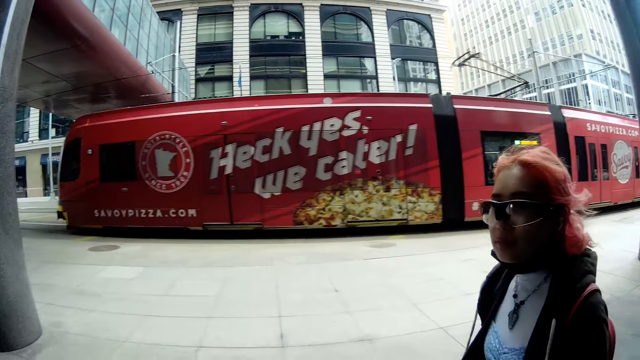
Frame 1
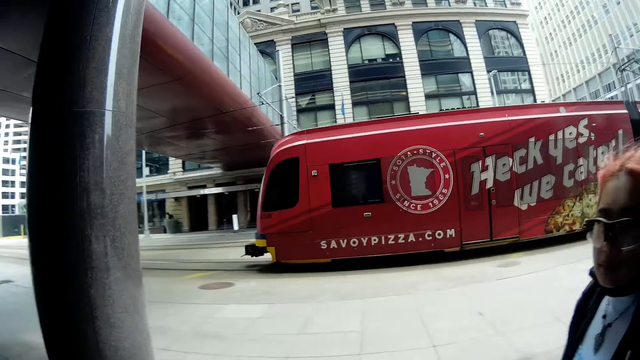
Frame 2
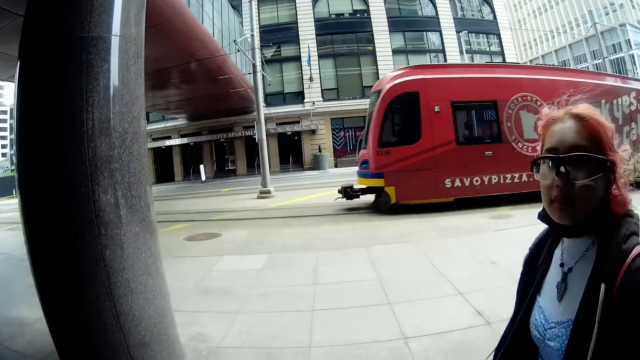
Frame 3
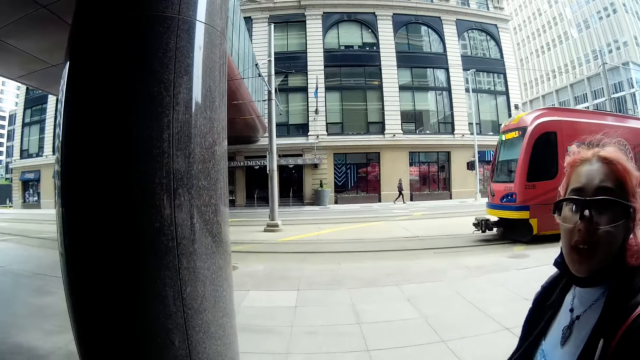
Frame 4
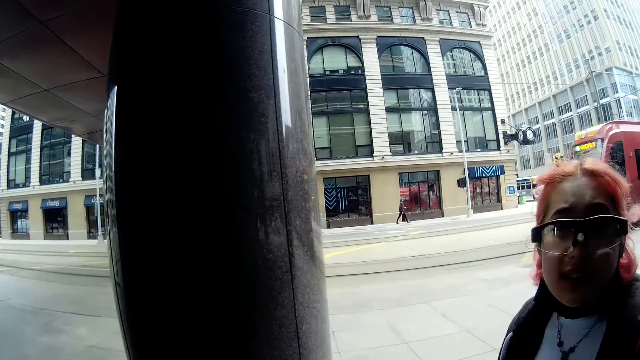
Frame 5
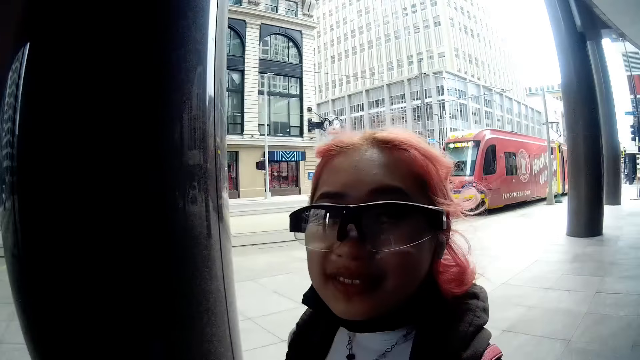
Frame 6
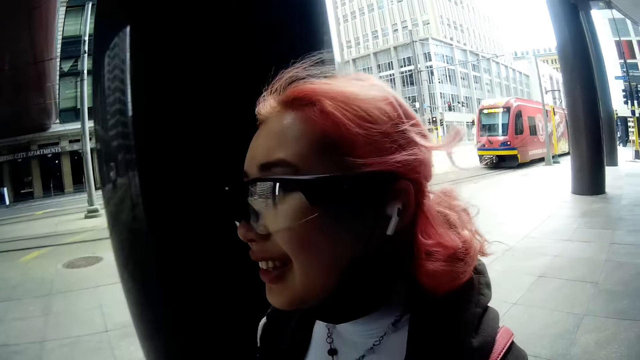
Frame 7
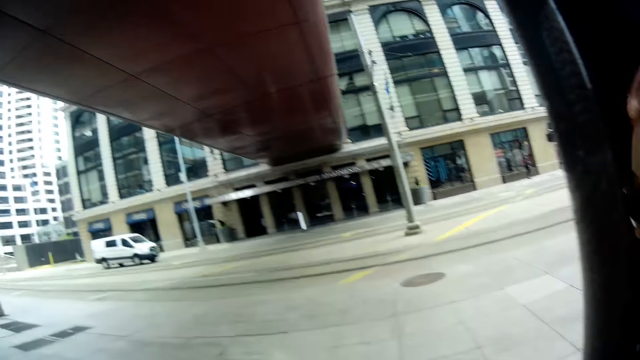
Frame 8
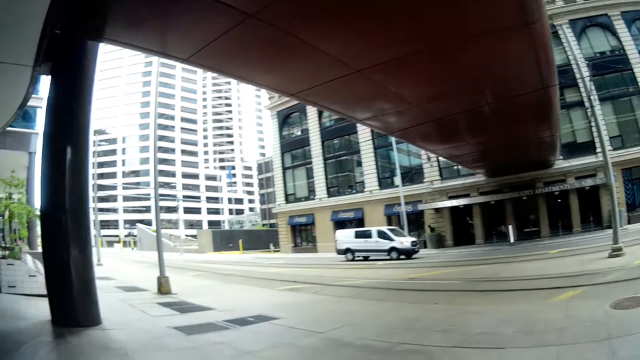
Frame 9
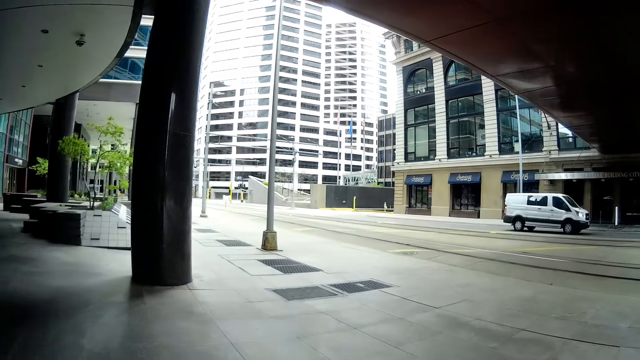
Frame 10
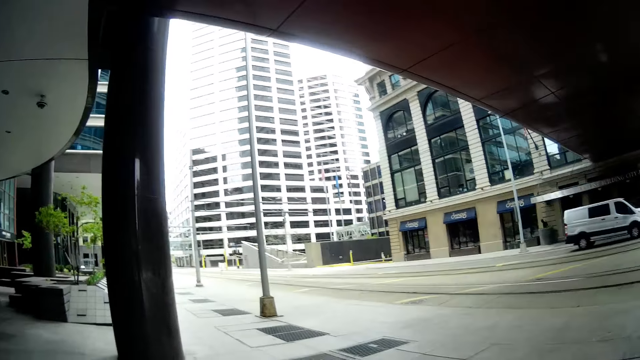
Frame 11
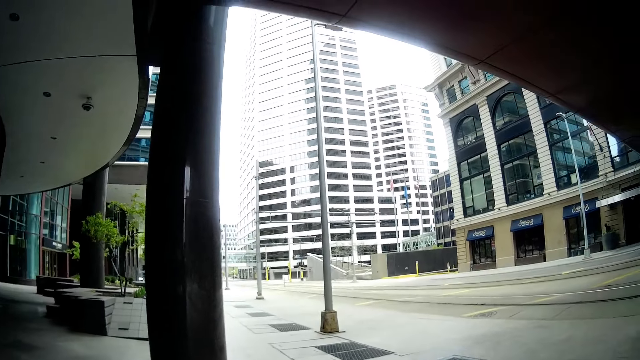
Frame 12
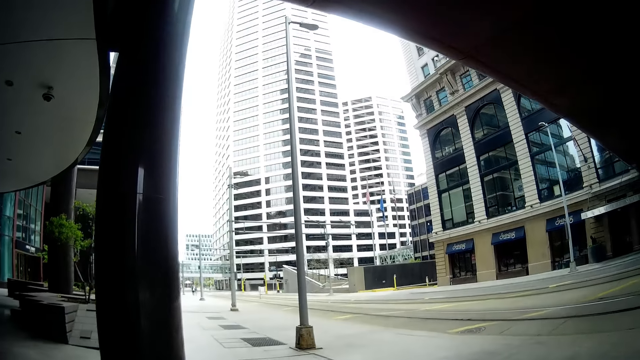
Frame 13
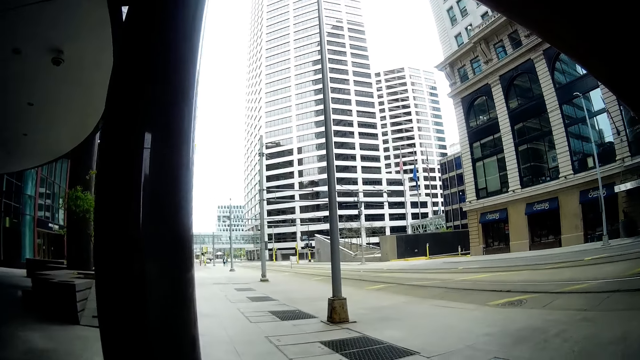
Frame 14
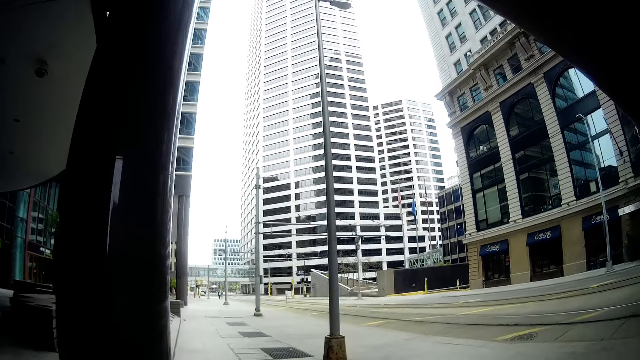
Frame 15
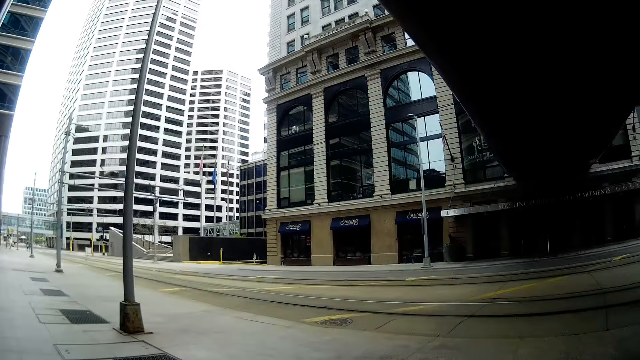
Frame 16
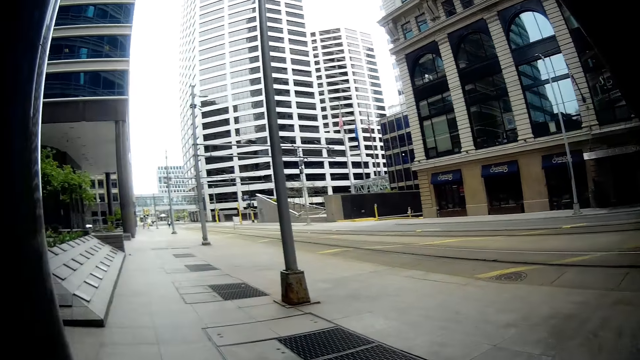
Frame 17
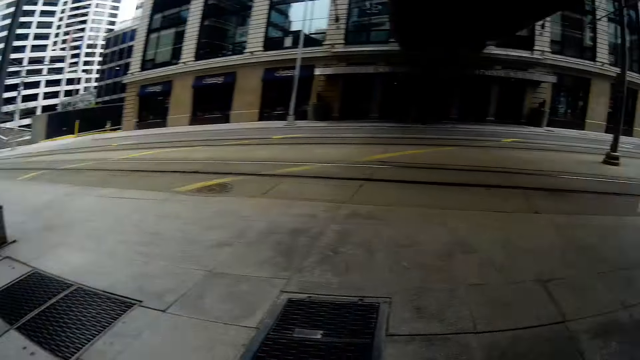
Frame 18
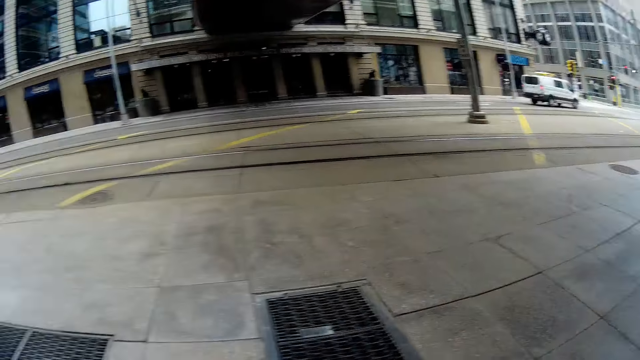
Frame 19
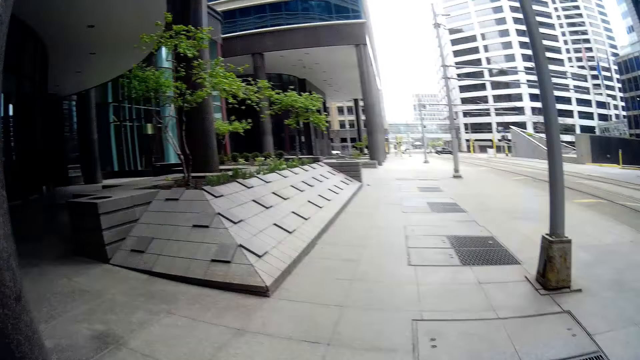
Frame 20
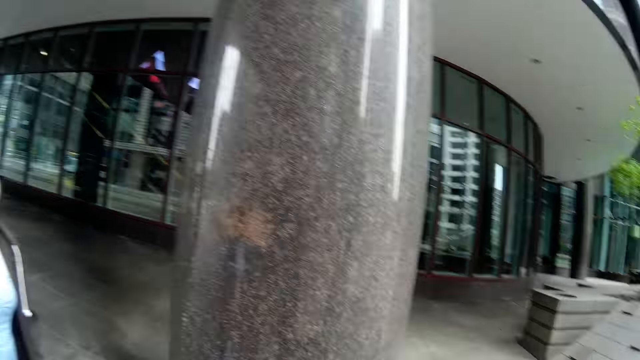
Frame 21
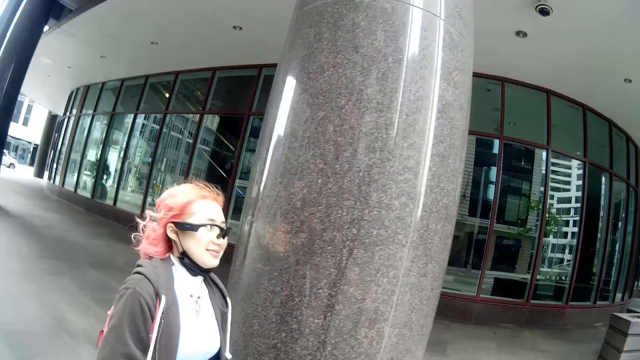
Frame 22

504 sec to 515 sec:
A white bus drives past the camera wearer. They look around the street.

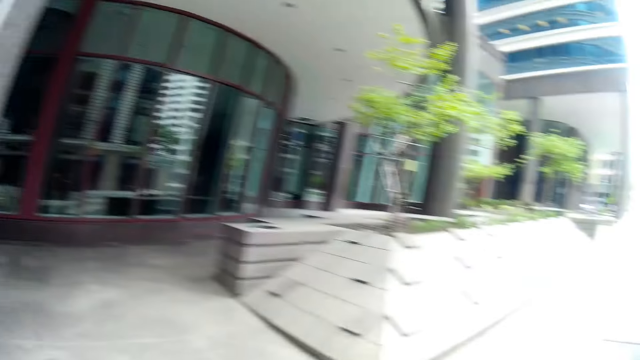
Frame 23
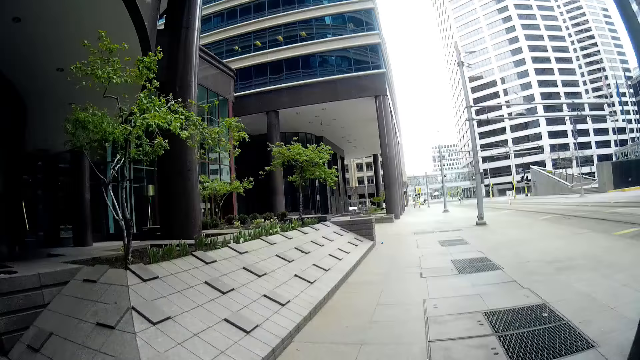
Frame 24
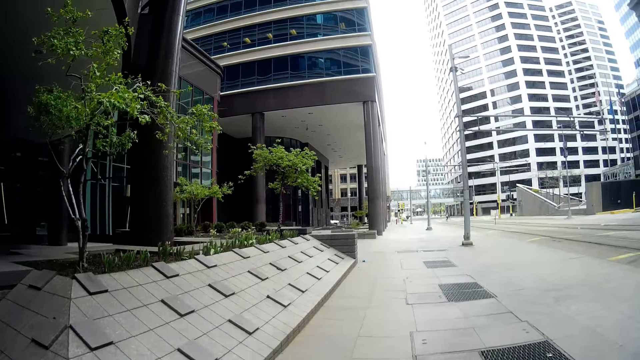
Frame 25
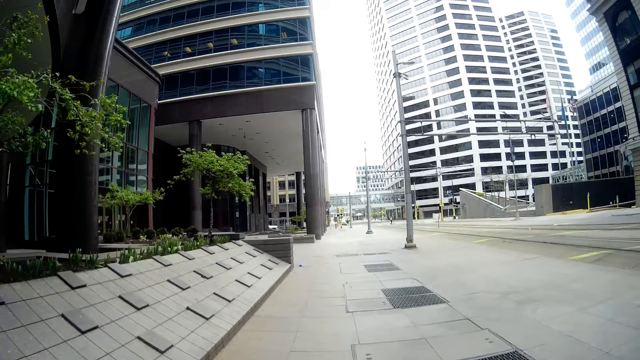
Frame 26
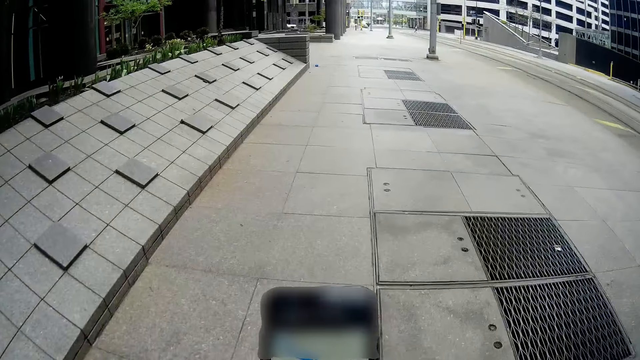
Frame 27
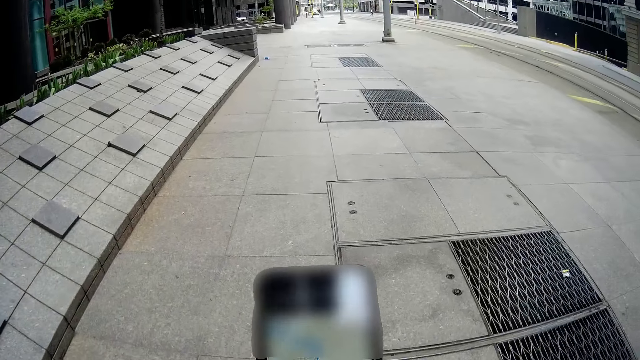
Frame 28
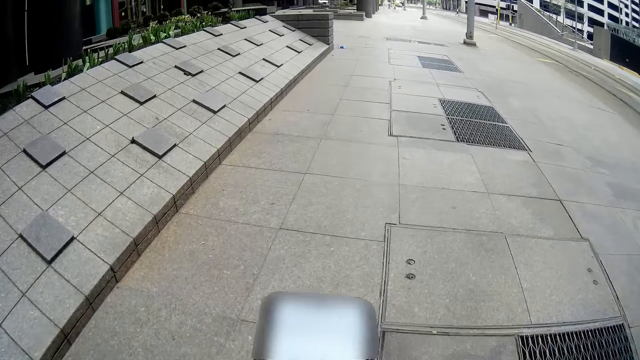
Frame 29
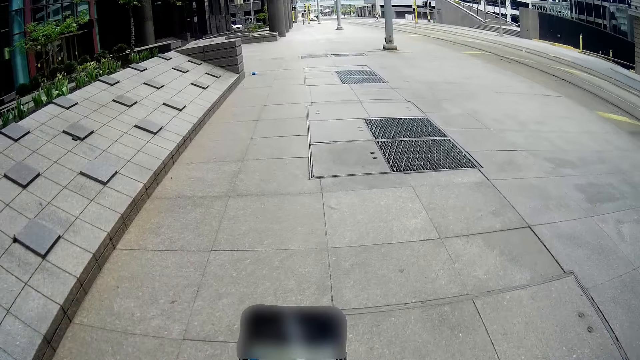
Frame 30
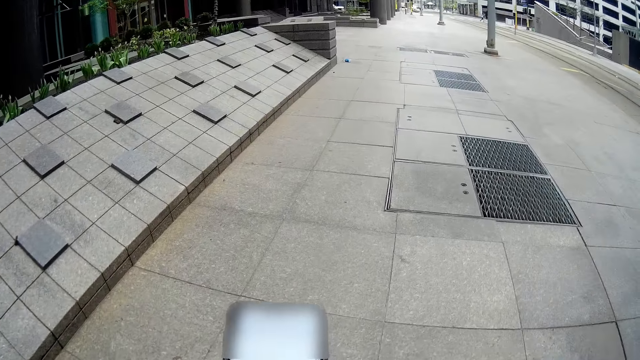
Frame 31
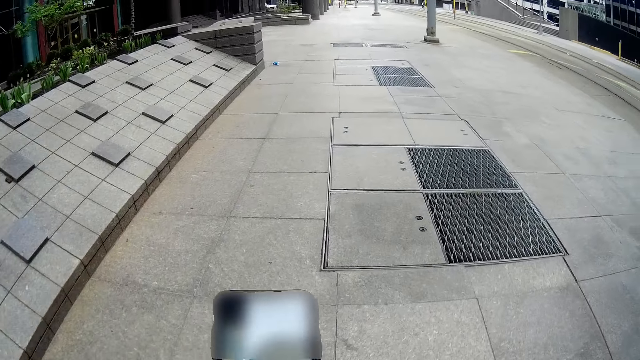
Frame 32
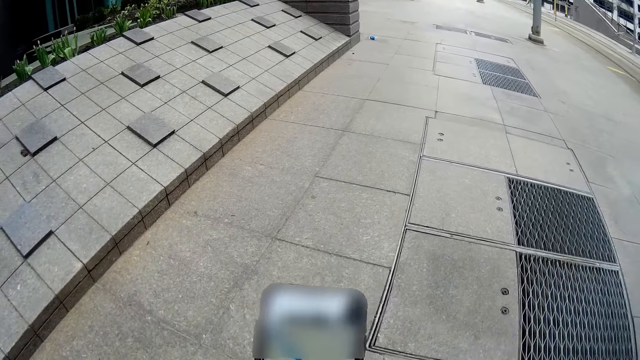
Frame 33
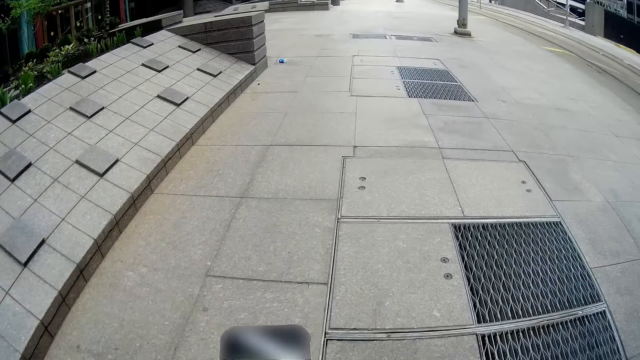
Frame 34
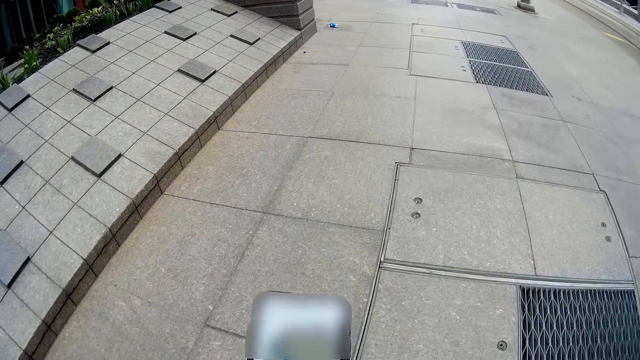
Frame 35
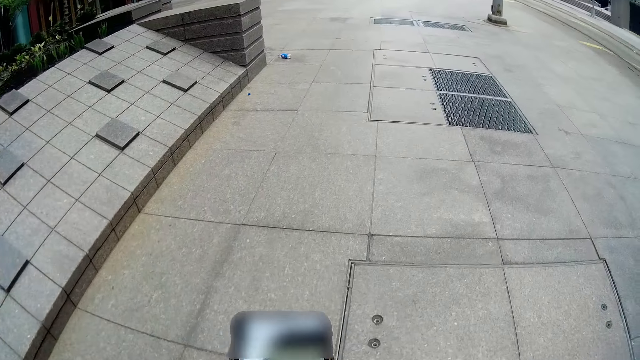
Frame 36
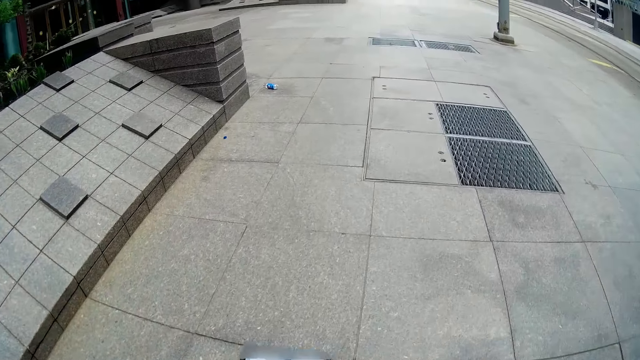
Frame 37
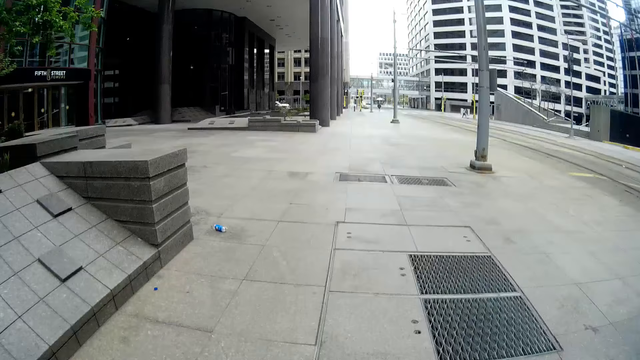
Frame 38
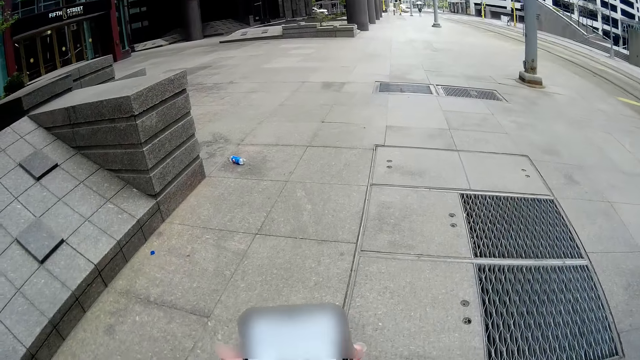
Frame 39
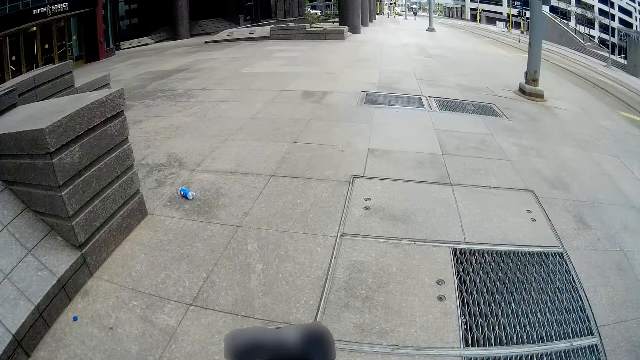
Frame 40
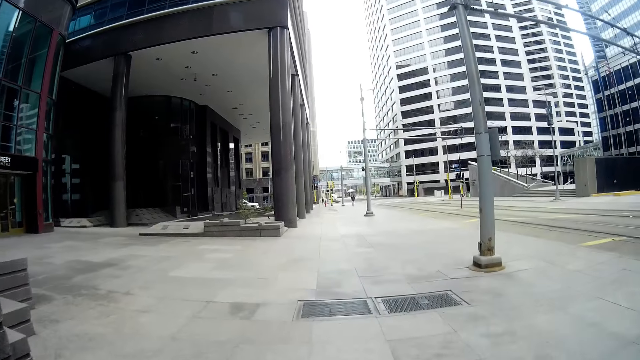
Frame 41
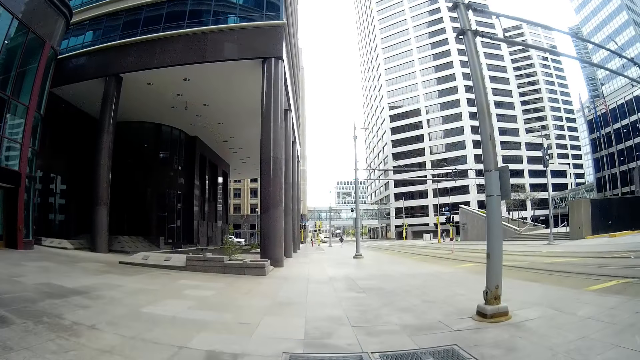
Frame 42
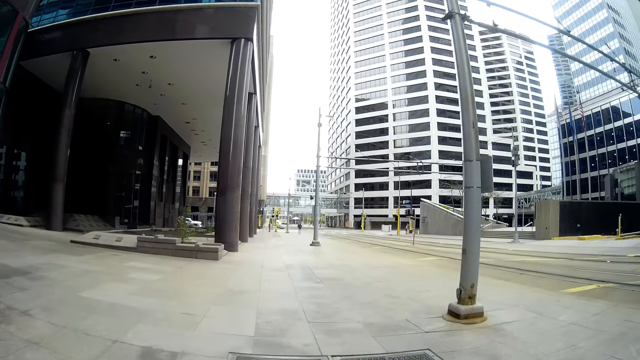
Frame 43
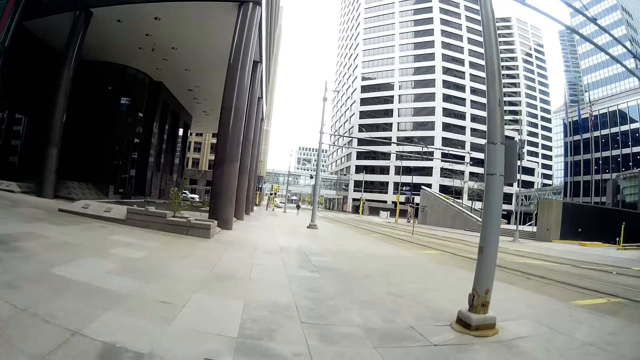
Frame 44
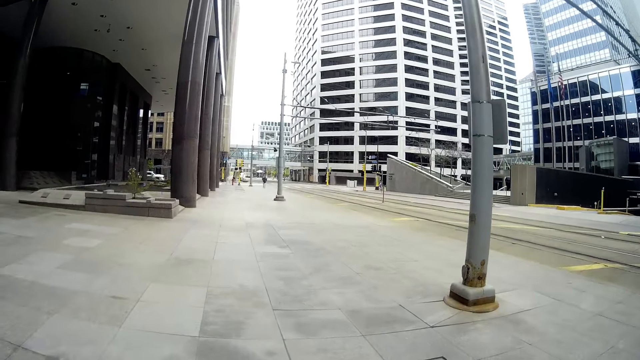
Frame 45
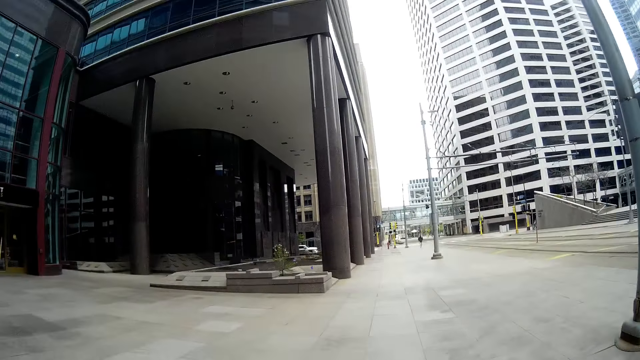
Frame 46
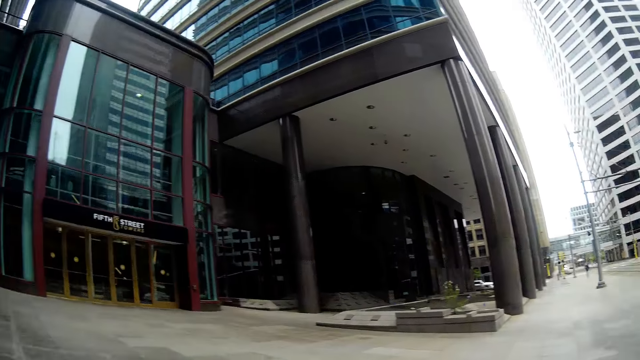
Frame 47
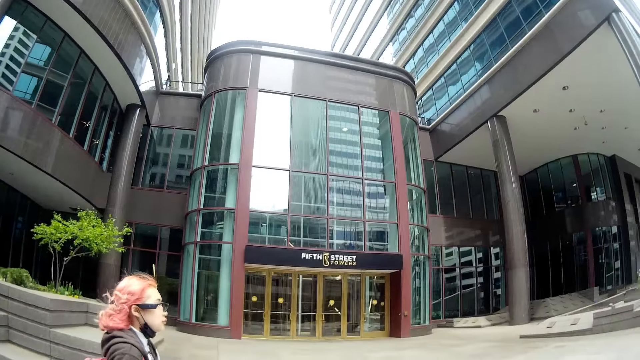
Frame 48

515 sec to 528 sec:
The camera wearer presses the smart phone in her right hand. She walks along the pavement.
